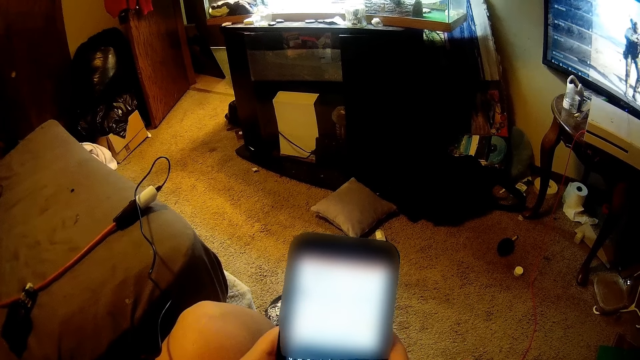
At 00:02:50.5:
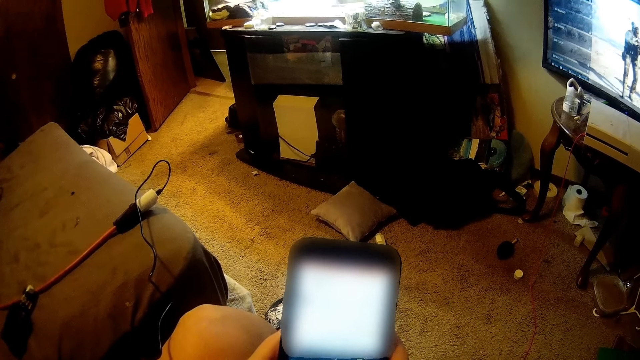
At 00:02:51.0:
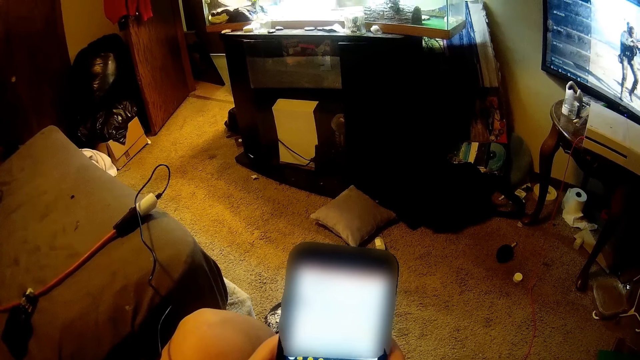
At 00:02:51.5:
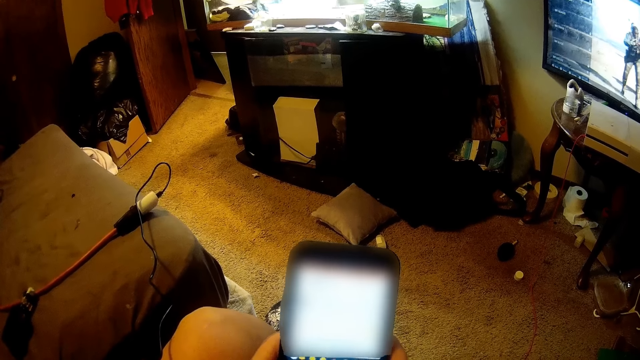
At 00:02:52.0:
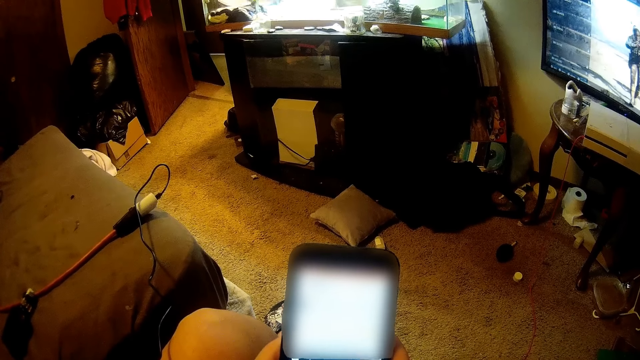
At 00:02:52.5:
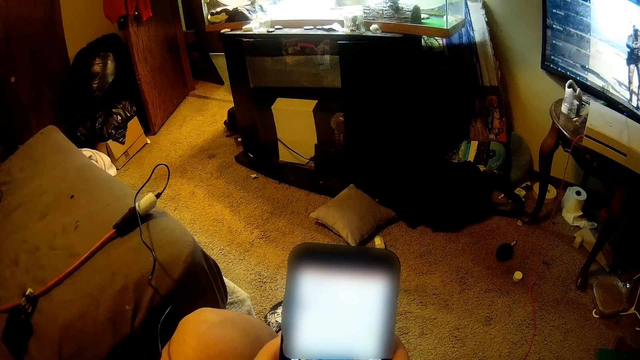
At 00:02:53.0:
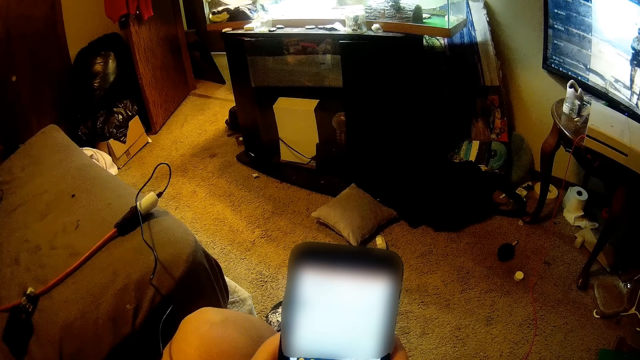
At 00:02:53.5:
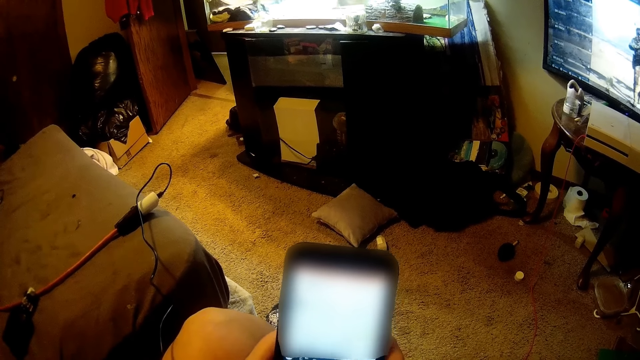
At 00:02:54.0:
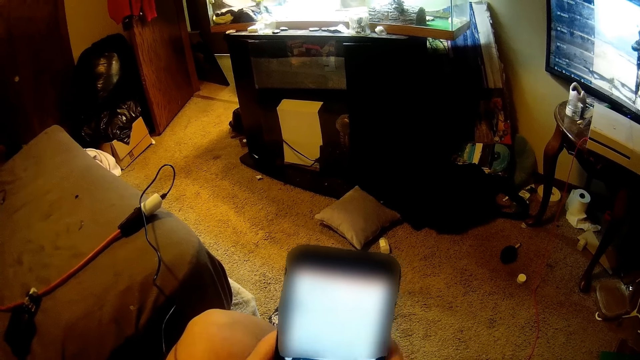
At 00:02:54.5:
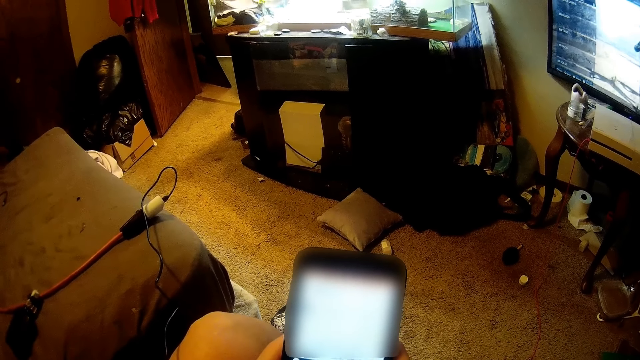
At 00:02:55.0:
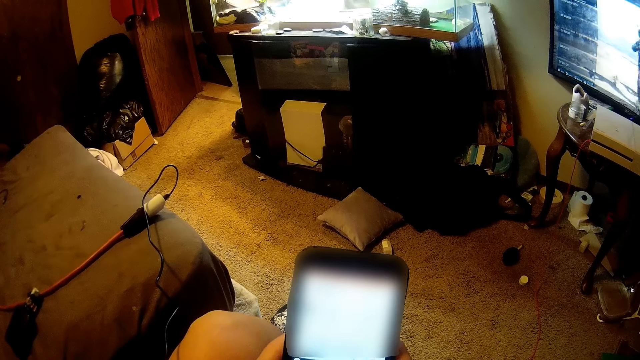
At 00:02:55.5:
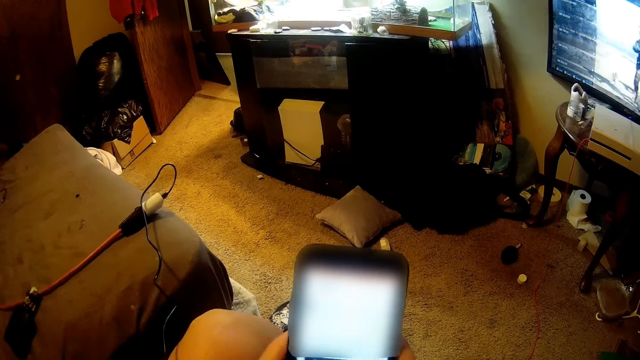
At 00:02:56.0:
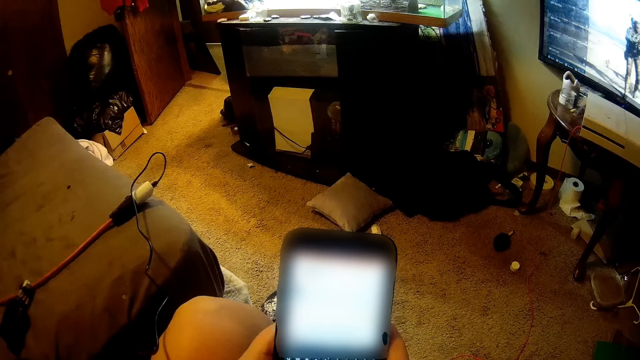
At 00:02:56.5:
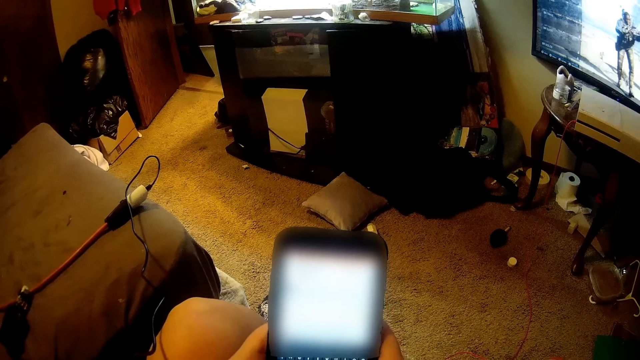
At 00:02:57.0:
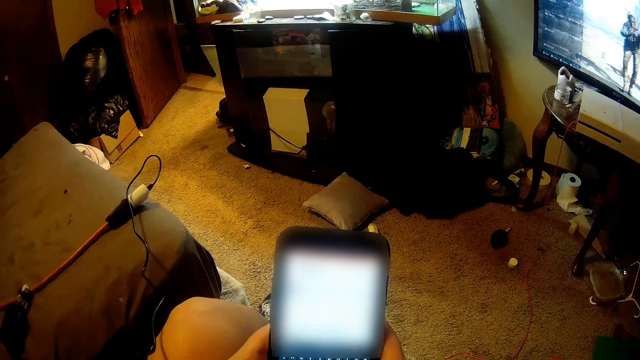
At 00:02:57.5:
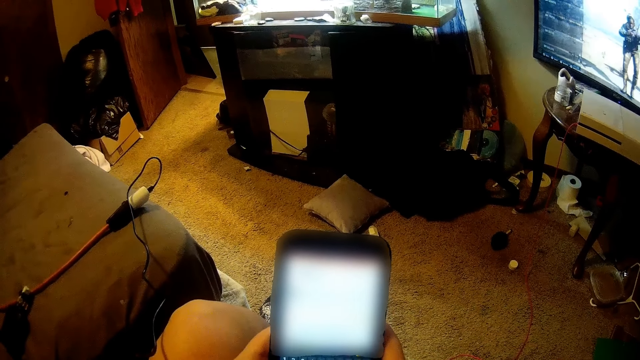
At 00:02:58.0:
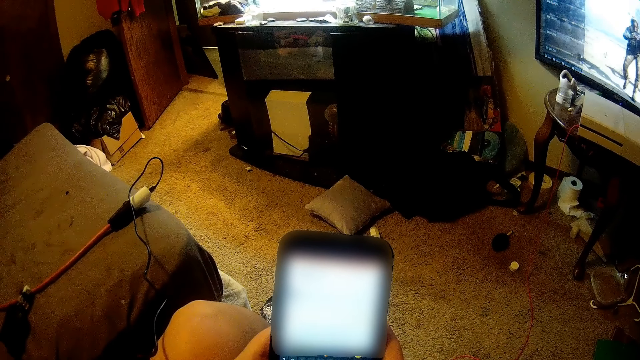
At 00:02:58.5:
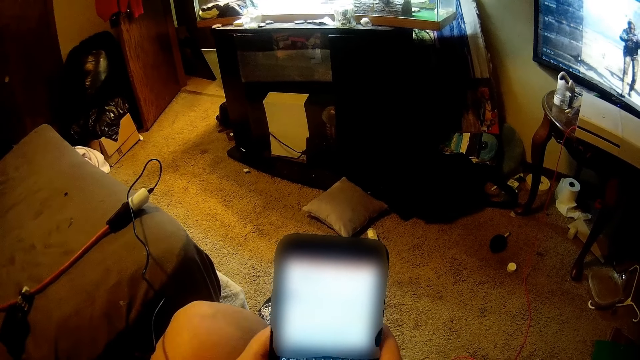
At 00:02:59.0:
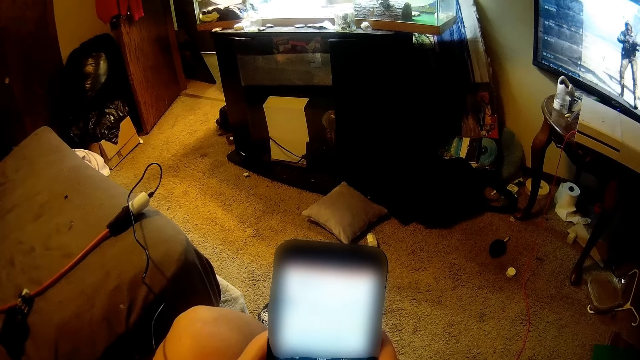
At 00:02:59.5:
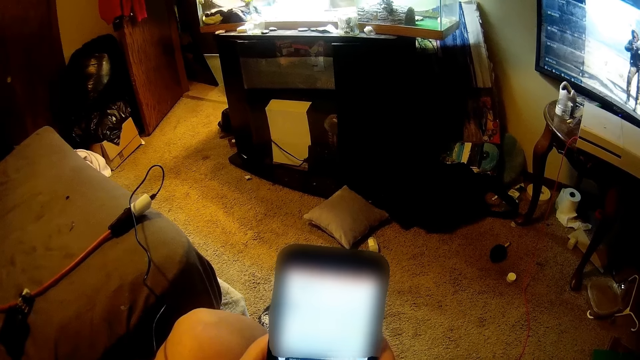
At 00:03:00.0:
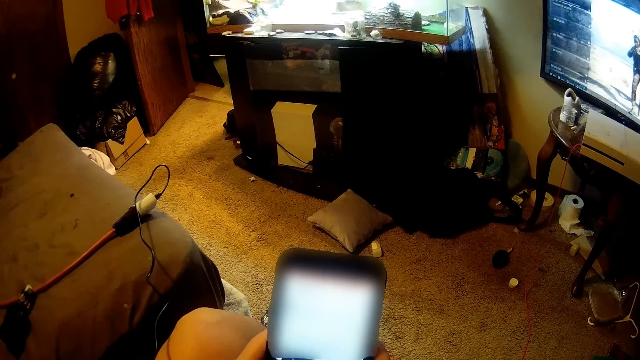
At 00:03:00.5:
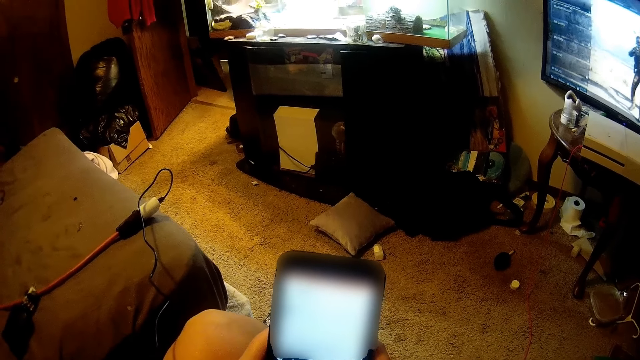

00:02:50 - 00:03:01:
The camera wearer holds the phone.

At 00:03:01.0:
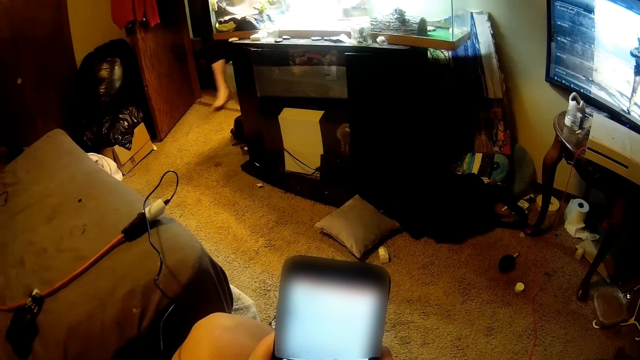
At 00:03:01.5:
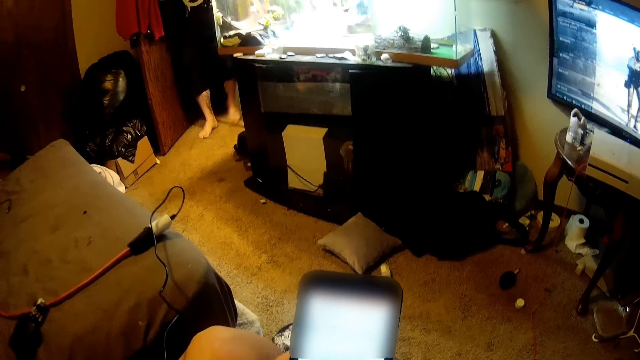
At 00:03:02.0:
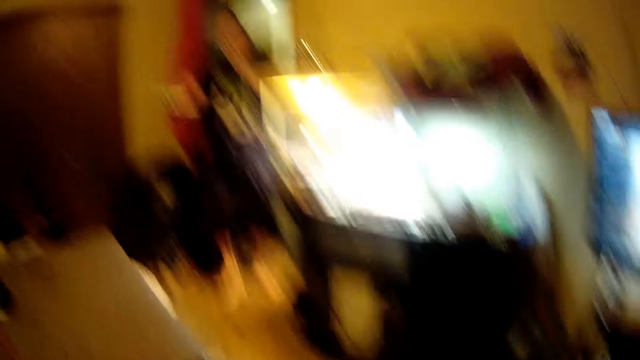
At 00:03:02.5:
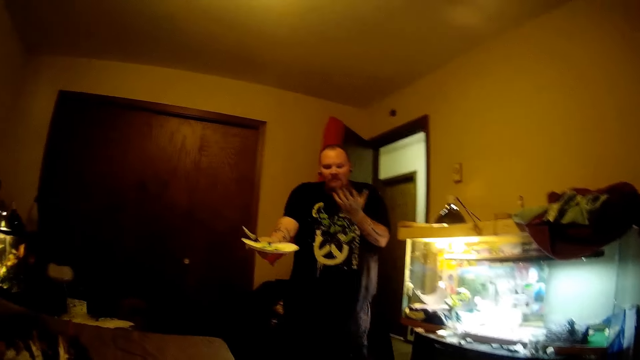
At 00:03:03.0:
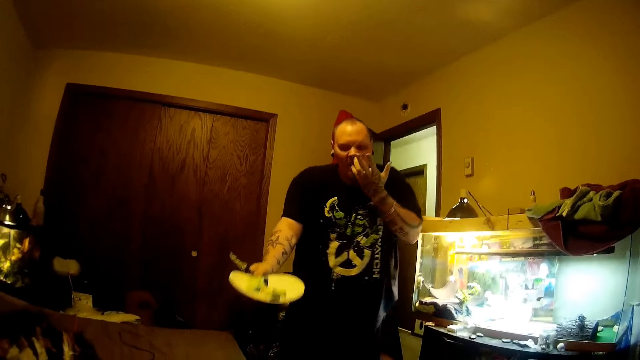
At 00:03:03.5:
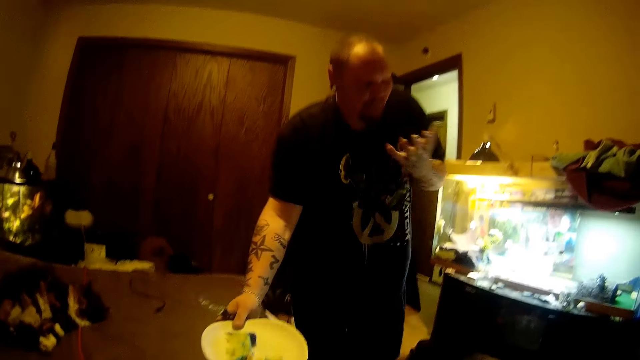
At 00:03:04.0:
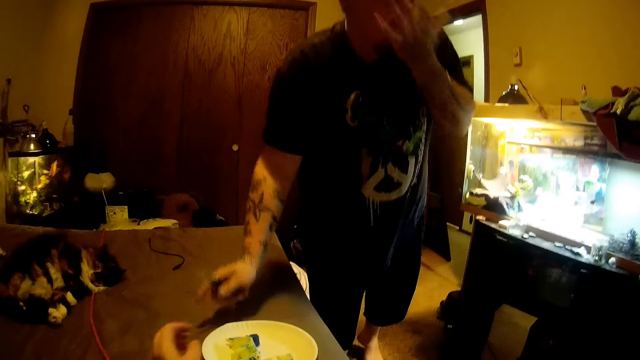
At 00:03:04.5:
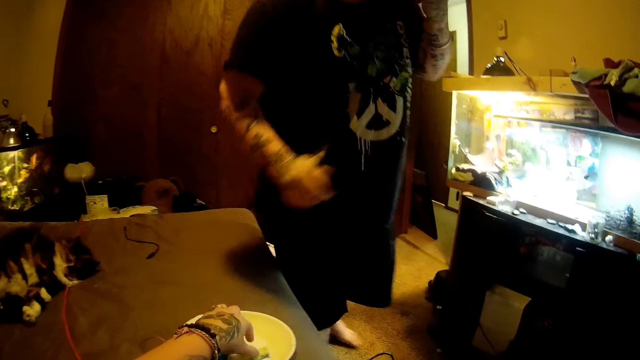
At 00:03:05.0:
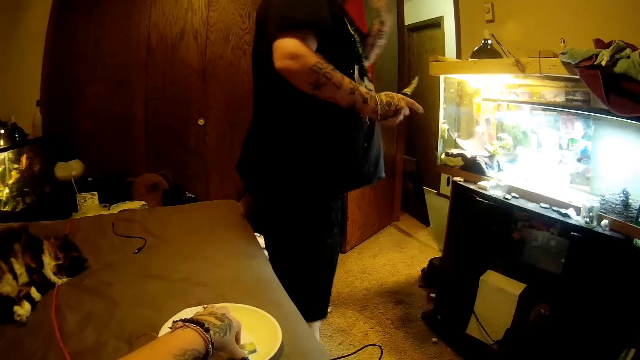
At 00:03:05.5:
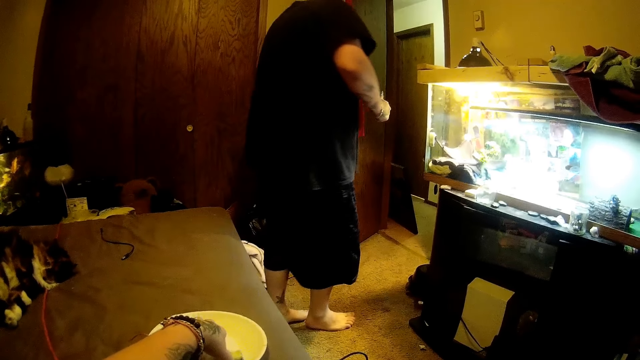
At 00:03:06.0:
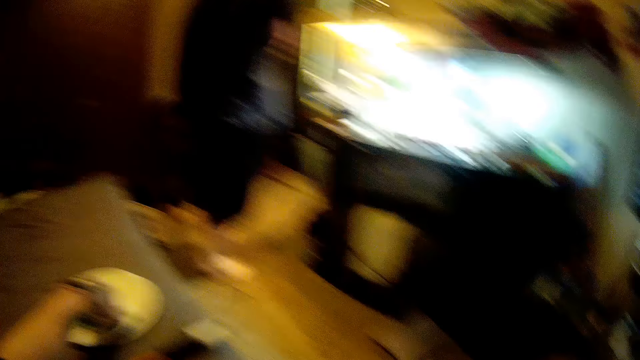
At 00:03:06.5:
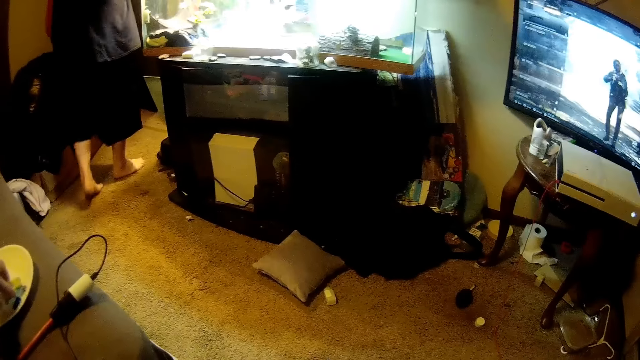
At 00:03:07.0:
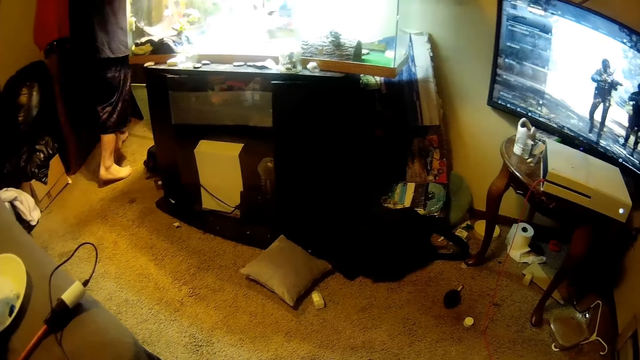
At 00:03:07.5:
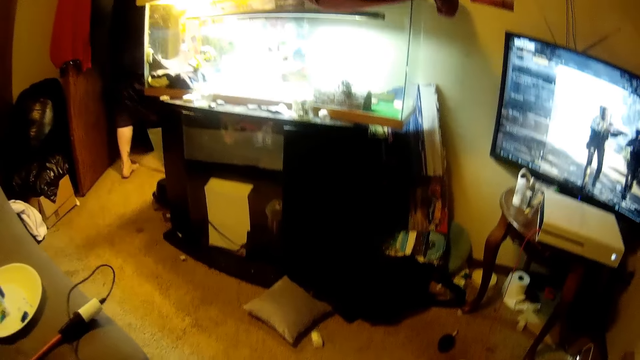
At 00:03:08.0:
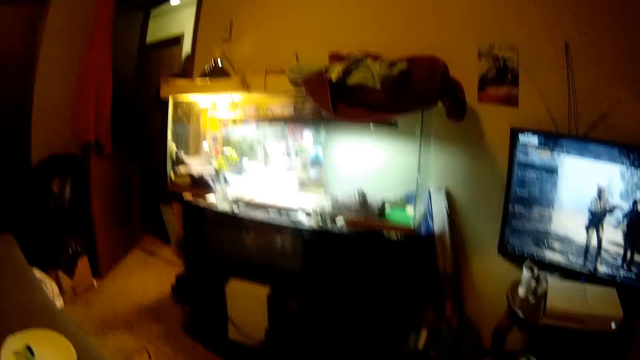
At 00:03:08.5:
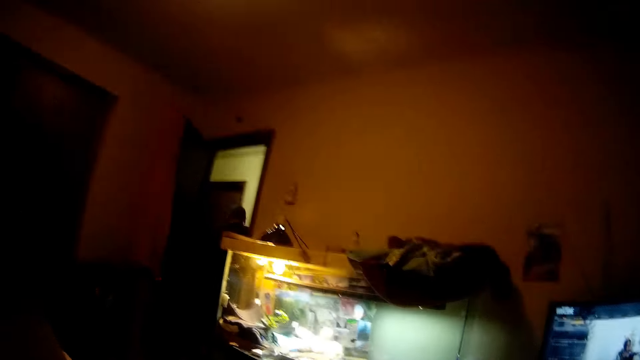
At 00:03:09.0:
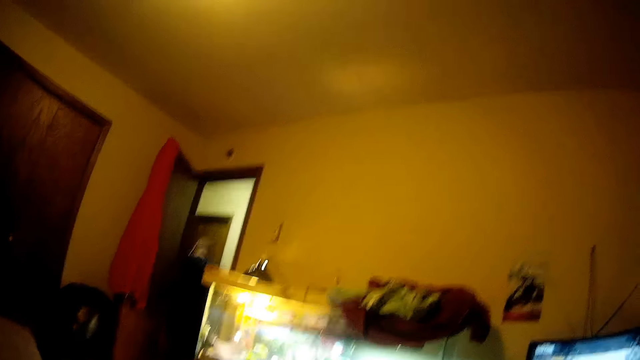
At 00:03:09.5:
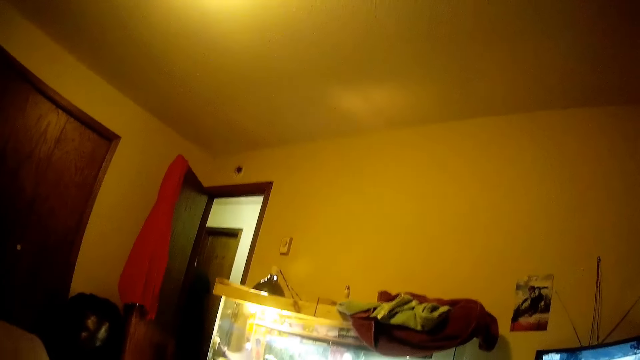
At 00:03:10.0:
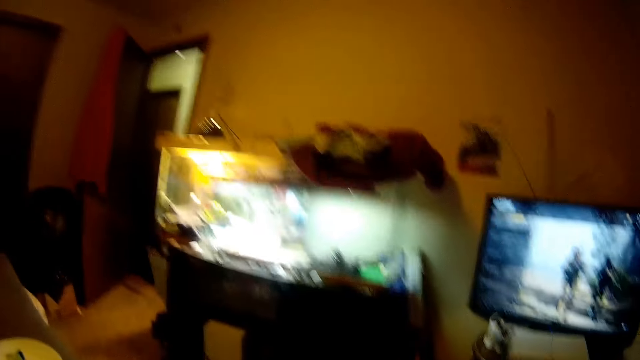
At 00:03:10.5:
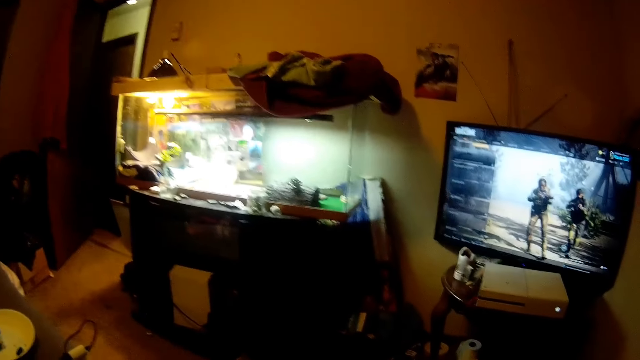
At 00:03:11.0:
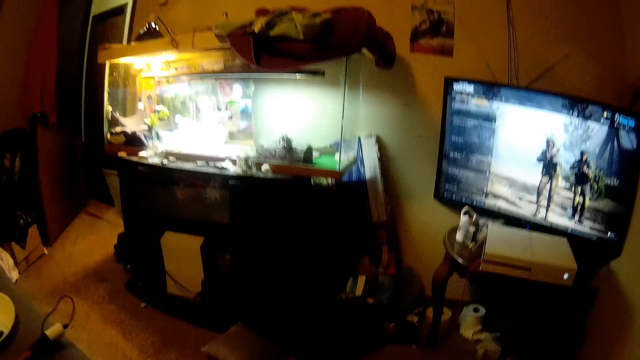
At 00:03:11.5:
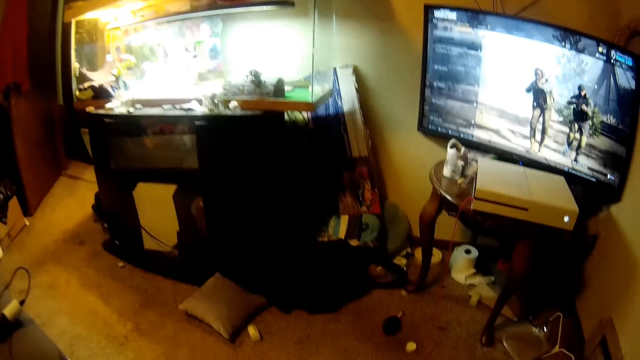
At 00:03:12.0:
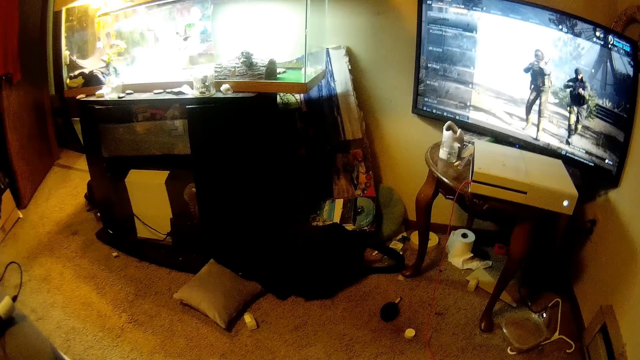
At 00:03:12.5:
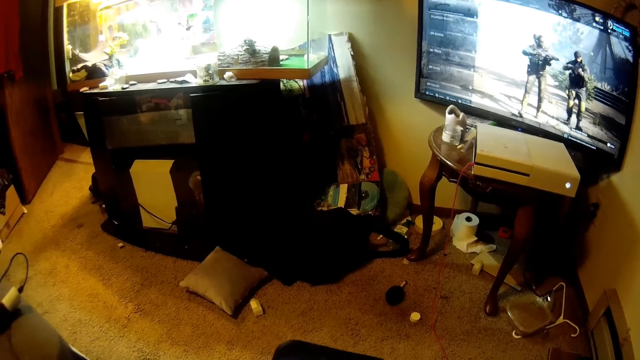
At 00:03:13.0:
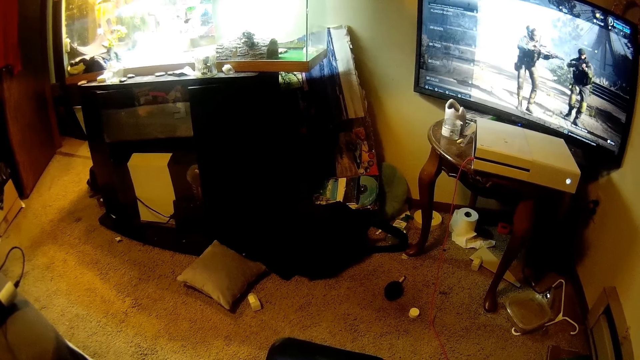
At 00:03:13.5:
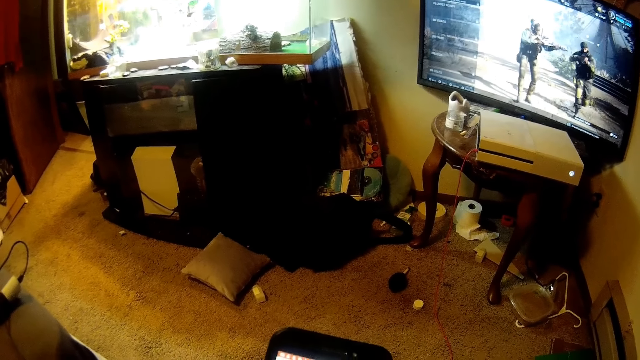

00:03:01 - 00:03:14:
A man walks into the room. The camera wearer collects a plate of food from the man. The man holds the plate. The camera wearer picks food out from the plate on the bed. They look at the man. They watch a television set.
